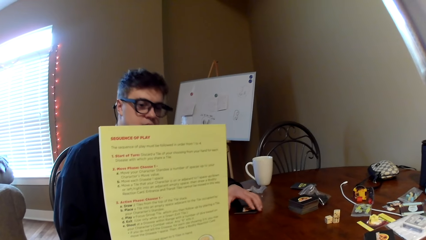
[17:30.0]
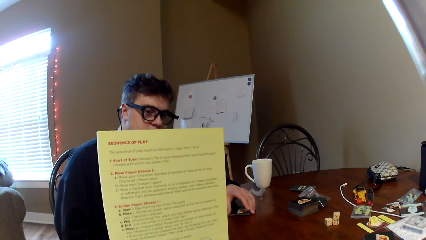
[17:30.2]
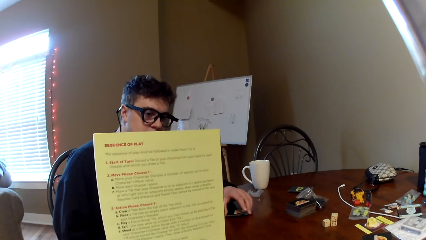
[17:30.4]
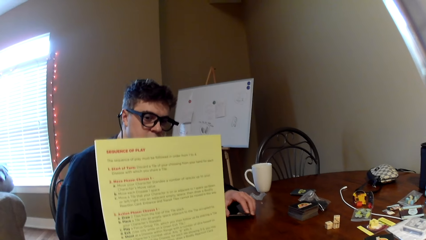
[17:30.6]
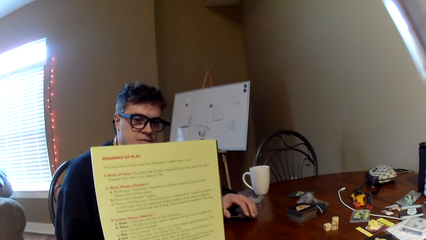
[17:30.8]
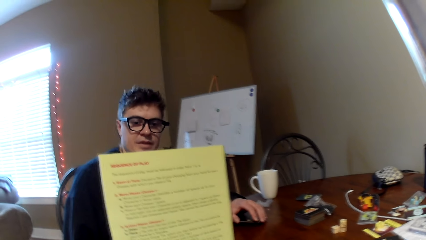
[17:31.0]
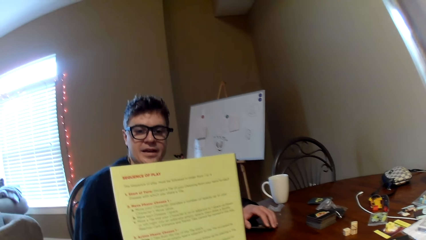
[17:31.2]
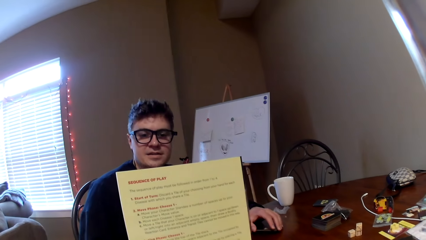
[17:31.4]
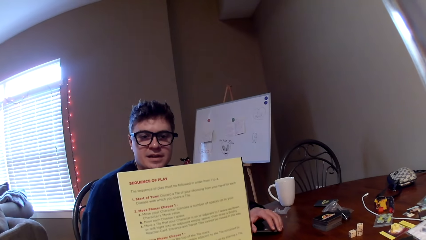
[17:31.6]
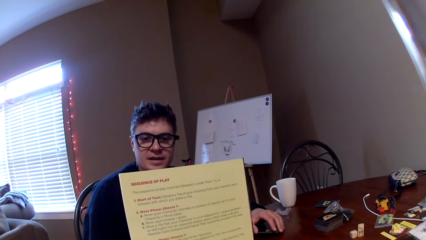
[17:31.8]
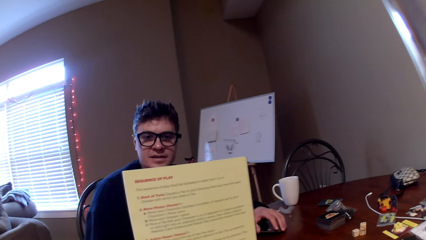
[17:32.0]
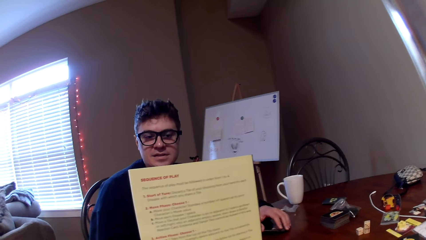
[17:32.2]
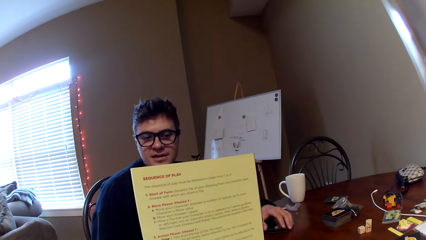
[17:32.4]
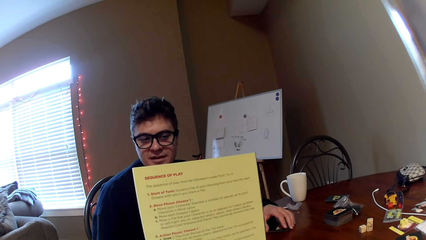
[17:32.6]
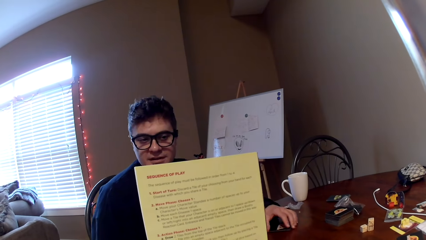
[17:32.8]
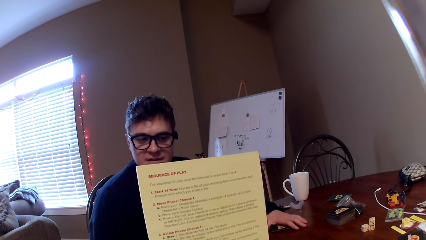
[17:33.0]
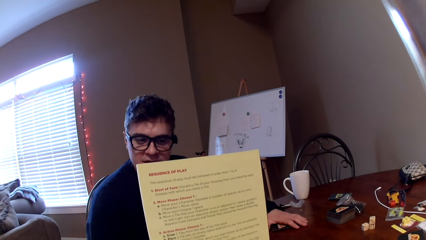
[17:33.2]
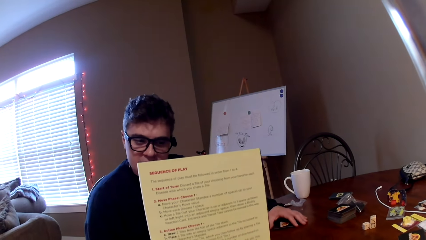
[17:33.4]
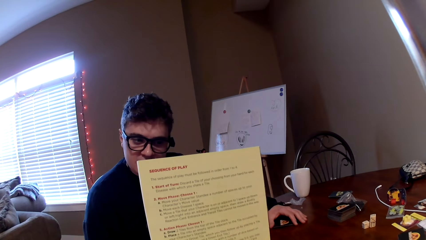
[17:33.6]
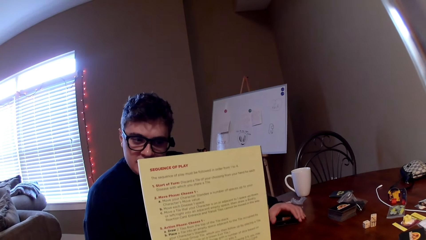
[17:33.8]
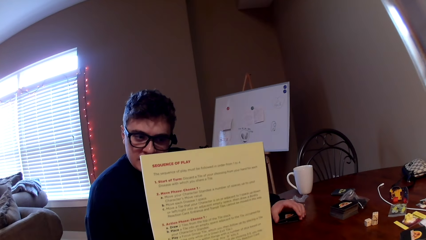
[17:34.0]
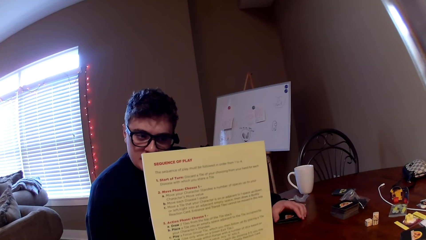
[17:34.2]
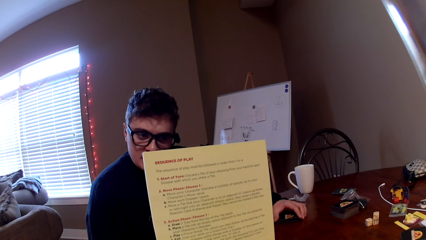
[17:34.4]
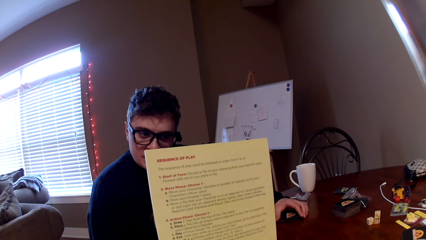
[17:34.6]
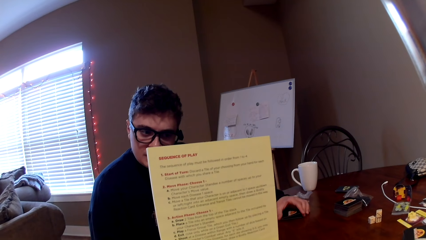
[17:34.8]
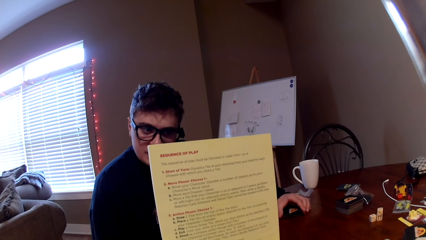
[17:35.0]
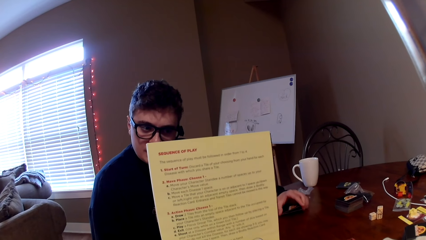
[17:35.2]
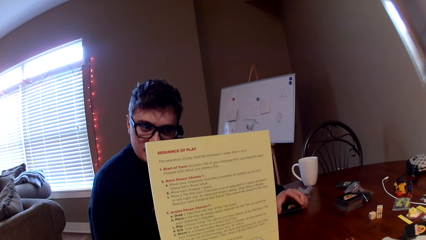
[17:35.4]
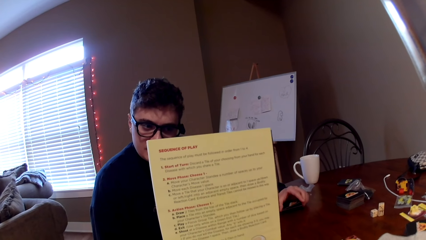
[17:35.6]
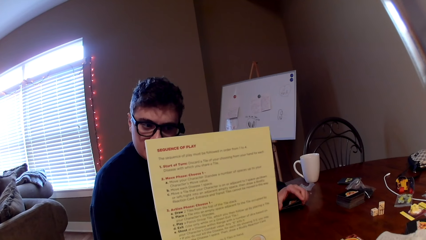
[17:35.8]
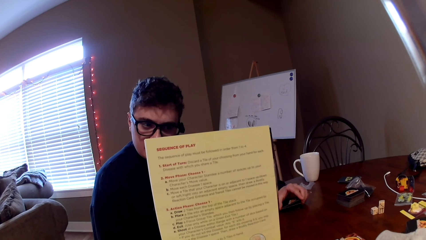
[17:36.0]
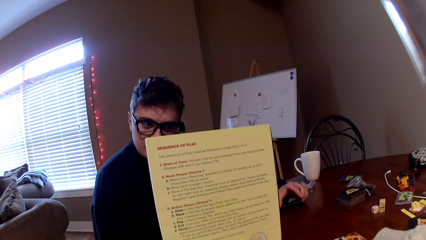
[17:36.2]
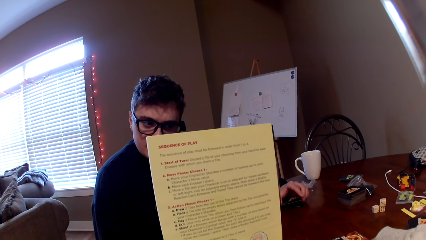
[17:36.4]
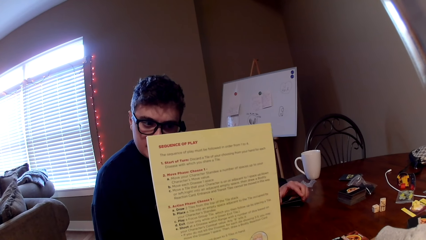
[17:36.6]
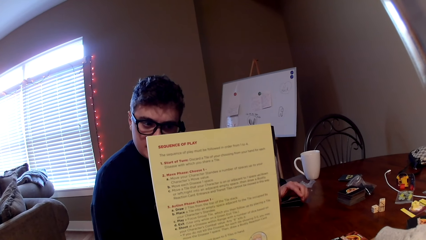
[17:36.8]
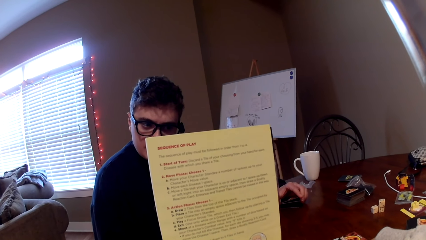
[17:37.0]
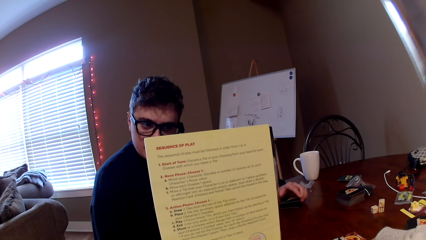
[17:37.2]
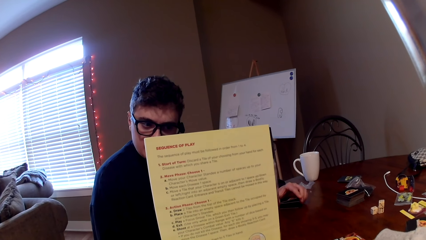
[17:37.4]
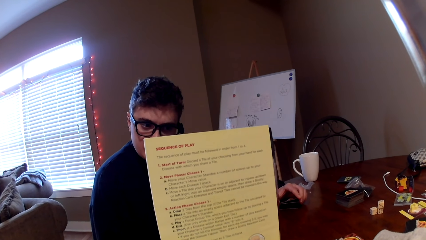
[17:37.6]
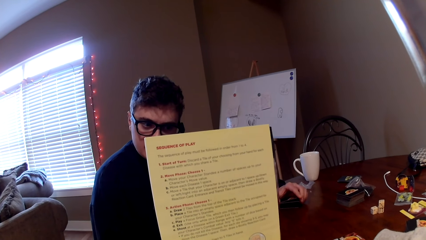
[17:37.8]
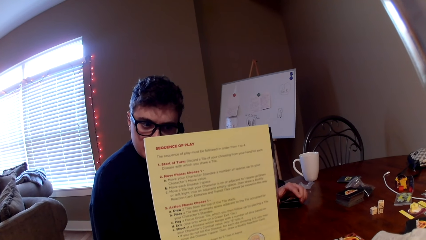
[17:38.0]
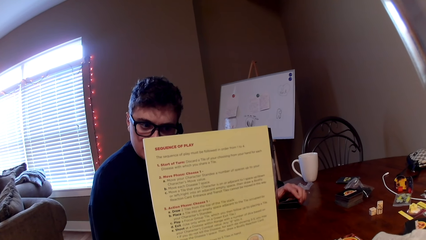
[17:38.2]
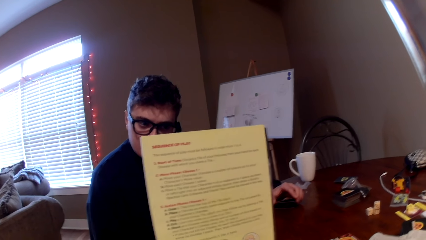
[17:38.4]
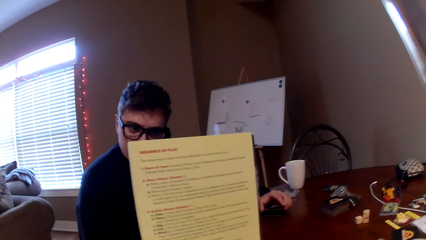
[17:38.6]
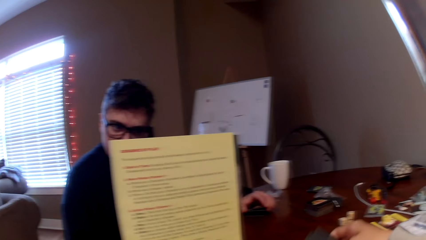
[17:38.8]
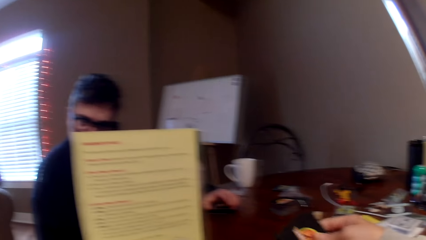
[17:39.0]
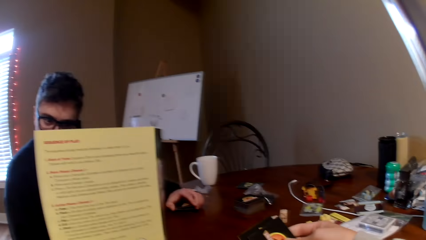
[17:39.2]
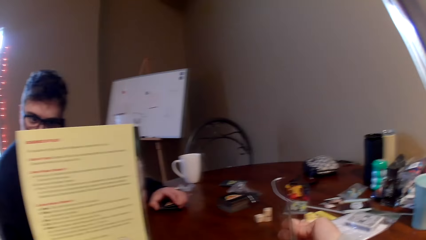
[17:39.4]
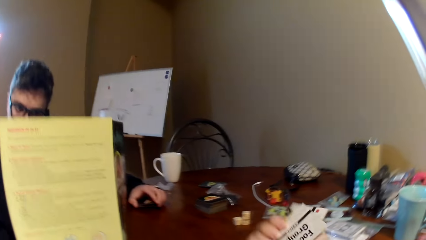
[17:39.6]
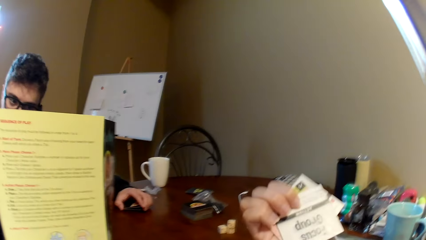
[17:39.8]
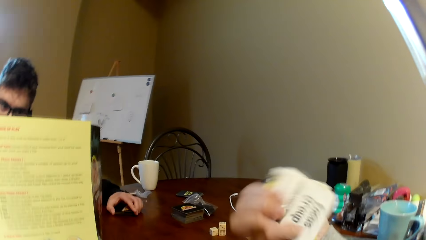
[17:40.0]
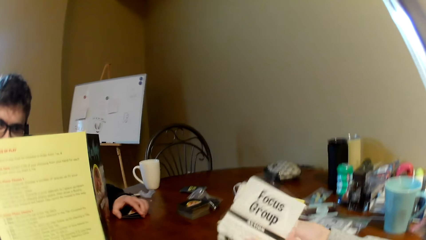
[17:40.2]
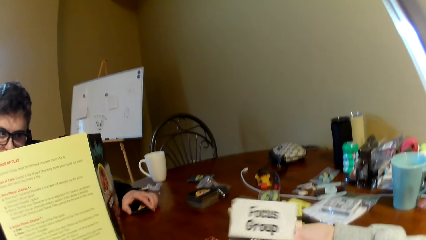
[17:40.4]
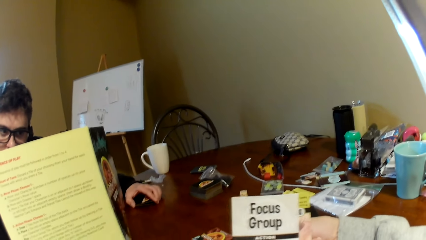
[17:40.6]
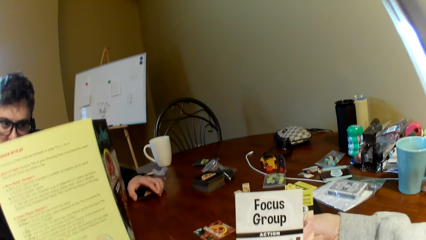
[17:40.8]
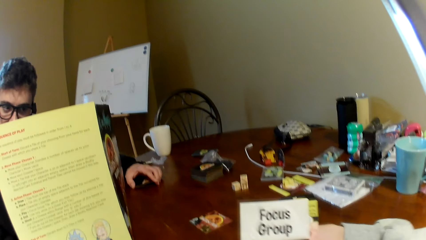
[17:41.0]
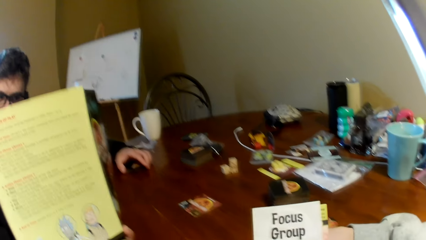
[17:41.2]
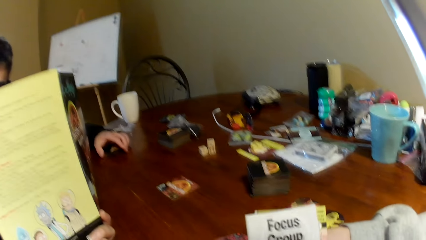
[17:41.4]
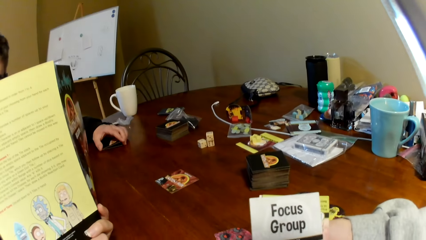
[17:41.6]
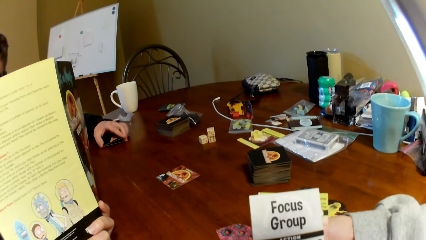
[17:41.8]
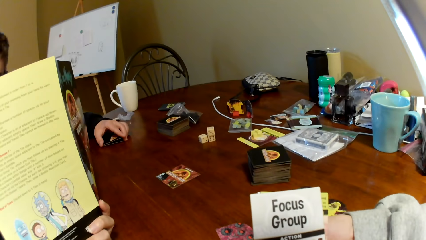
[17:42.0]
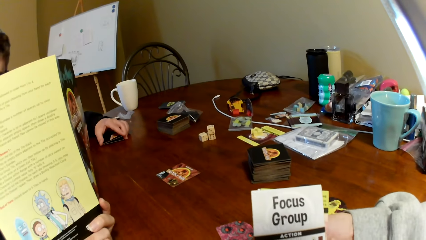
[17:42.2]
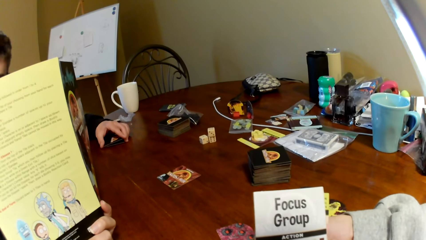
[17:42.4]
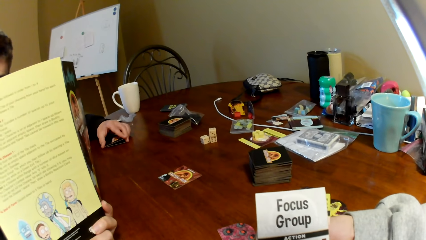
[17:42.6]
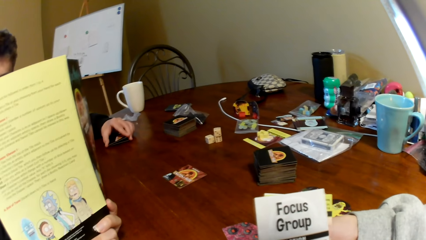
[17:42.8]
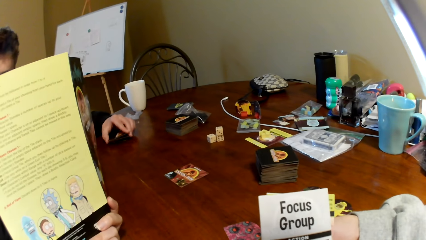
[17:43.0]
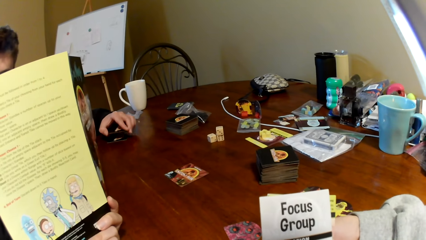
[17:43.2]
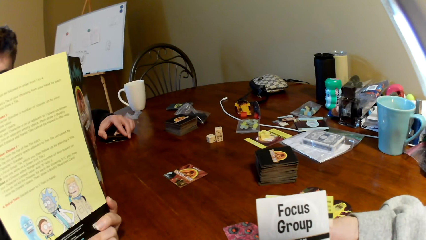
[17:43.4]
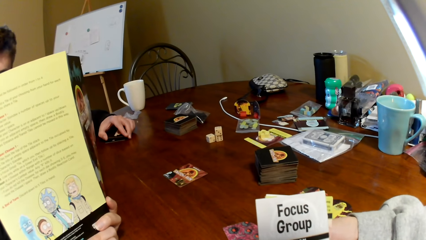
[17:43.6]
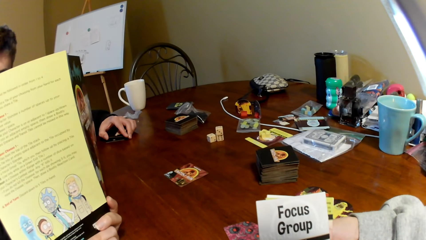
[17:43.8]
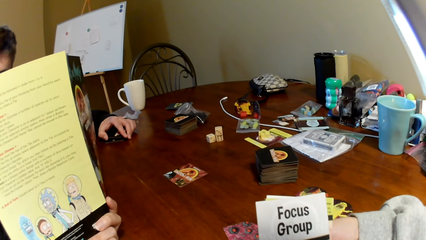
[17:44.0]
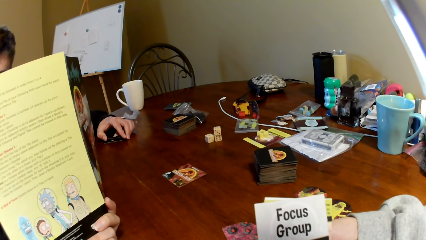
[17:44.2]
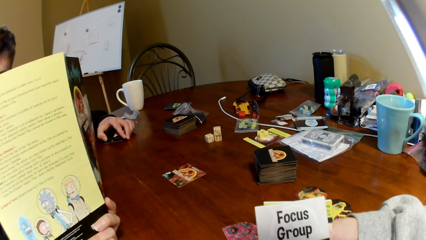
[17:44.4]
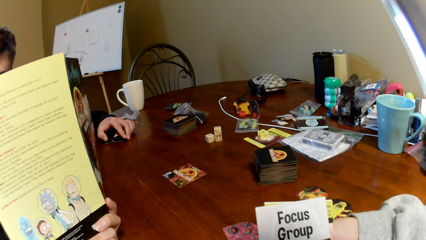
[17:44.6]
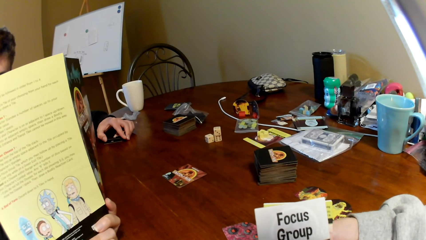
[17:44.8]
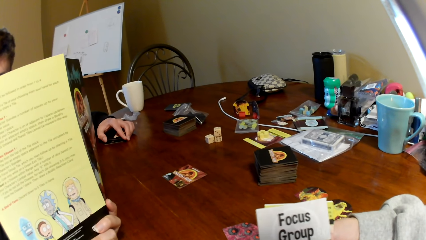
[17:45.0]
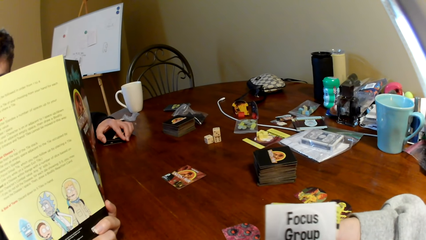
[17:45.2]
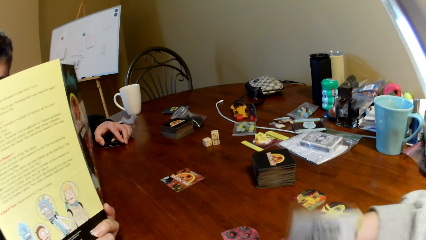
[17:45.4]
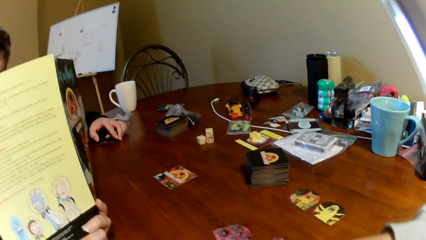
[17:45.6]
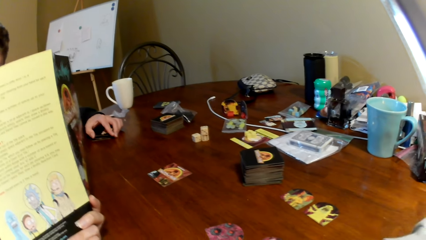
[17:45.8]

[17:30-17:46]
The camera wearer holds the cards. They look at the cards.
